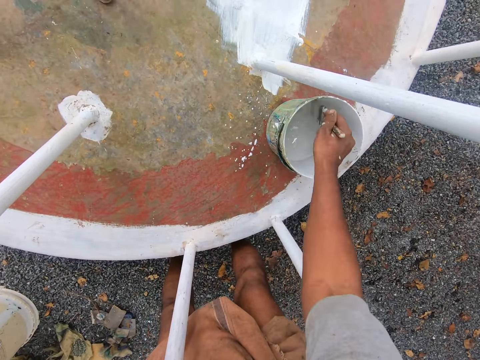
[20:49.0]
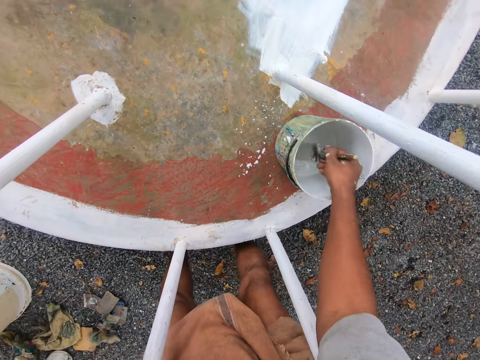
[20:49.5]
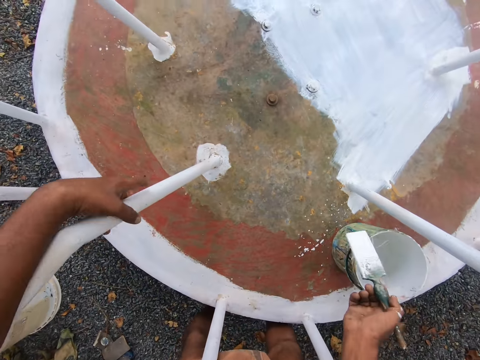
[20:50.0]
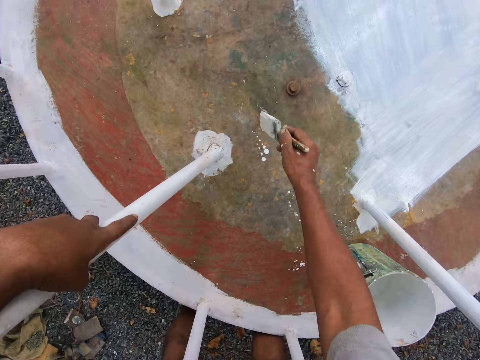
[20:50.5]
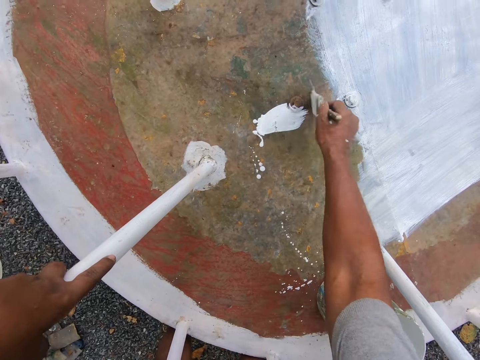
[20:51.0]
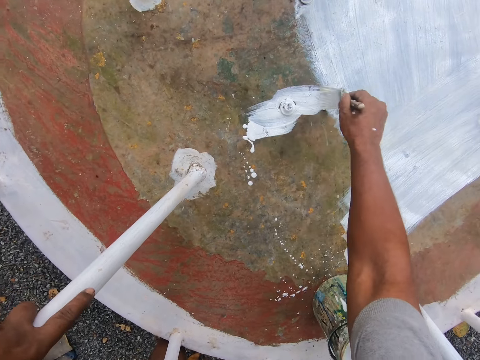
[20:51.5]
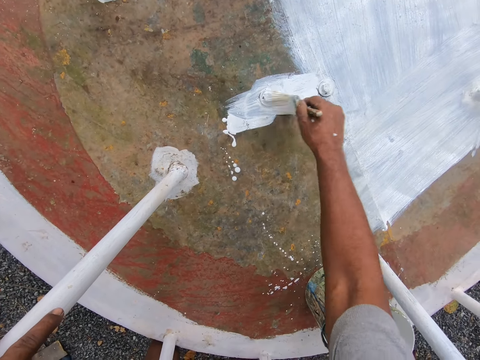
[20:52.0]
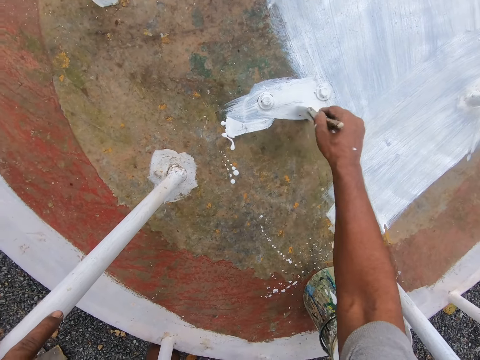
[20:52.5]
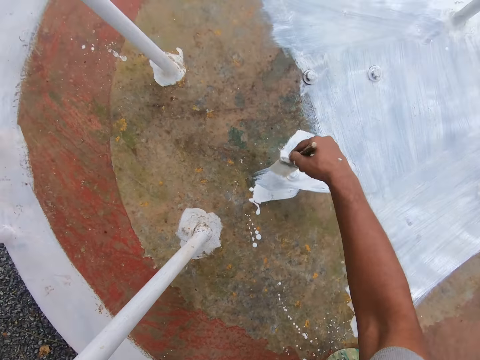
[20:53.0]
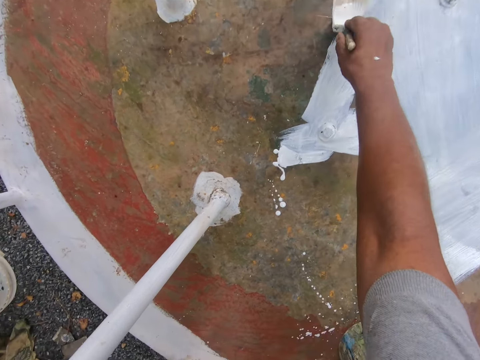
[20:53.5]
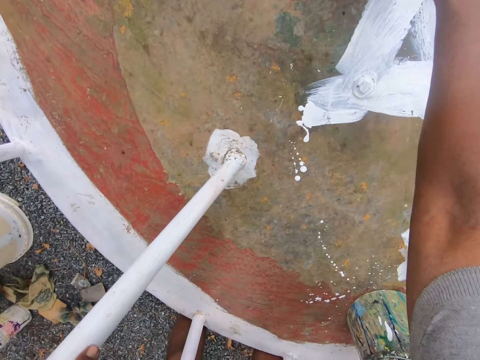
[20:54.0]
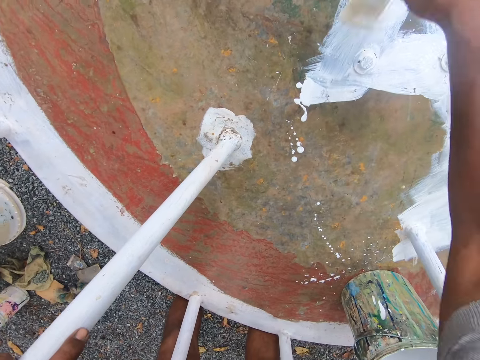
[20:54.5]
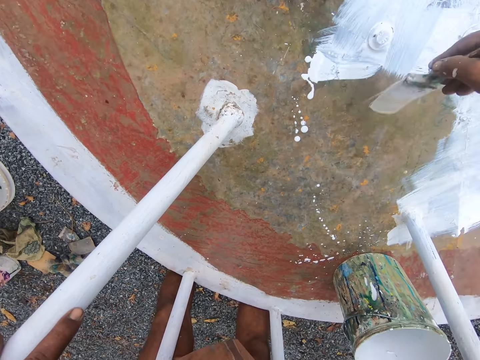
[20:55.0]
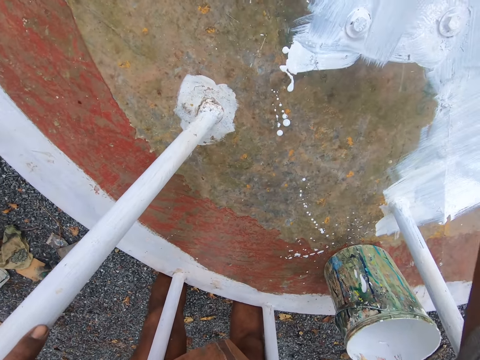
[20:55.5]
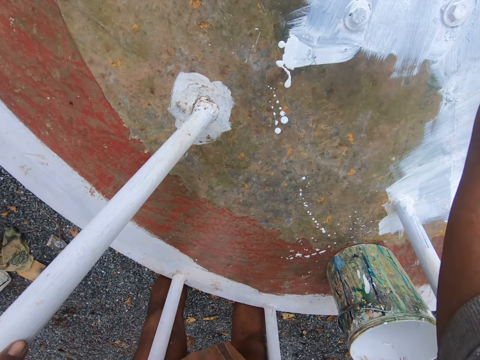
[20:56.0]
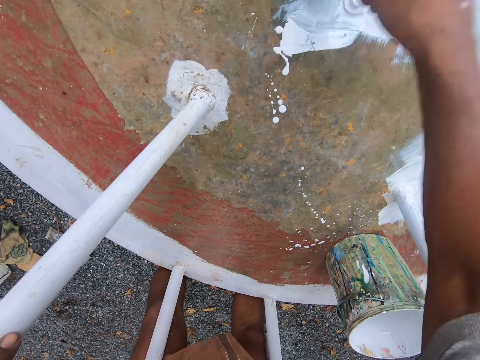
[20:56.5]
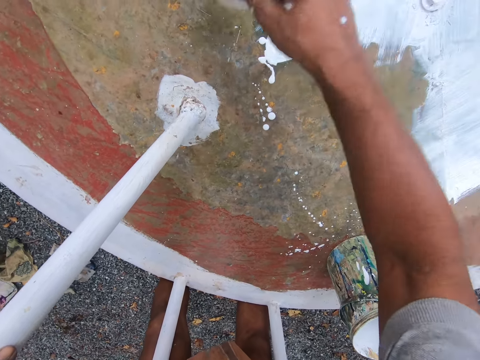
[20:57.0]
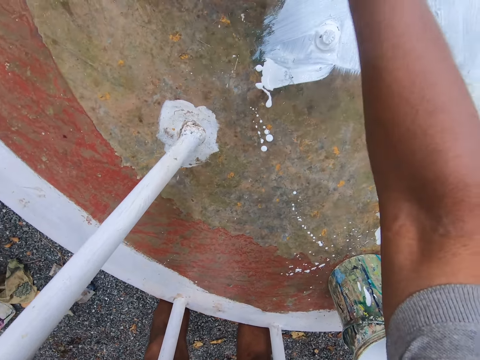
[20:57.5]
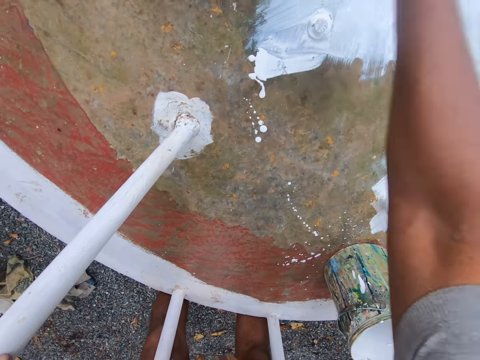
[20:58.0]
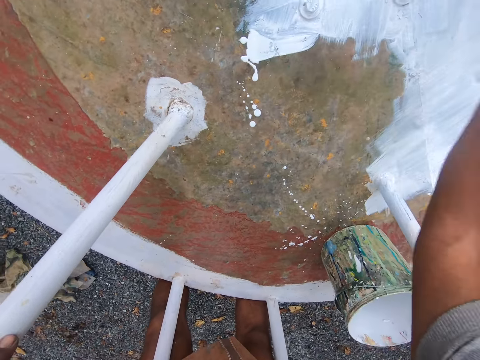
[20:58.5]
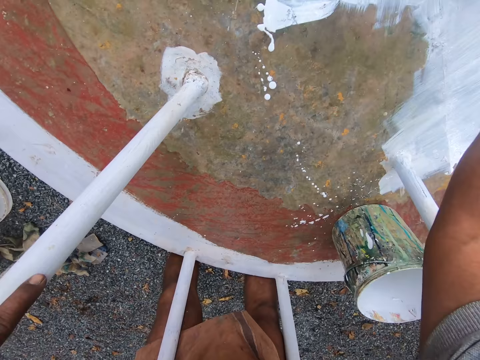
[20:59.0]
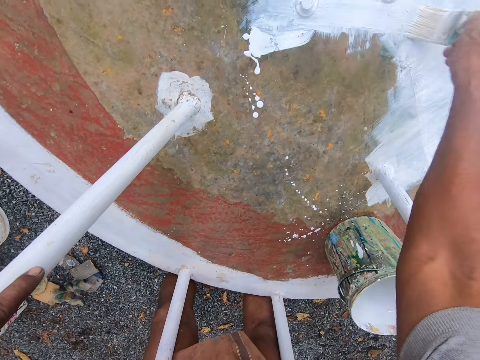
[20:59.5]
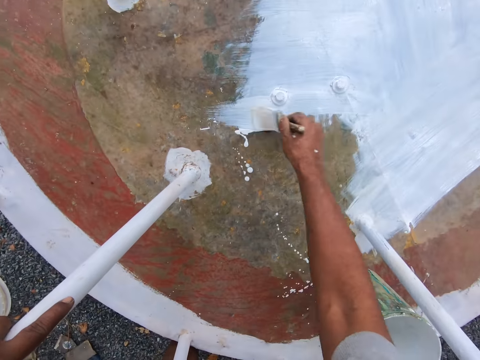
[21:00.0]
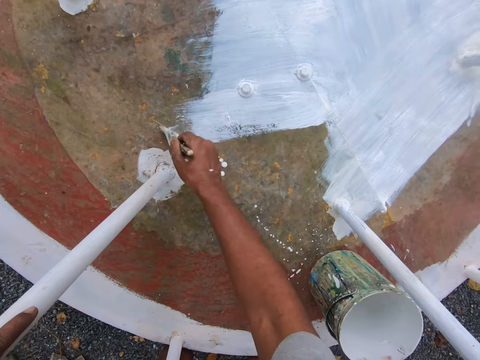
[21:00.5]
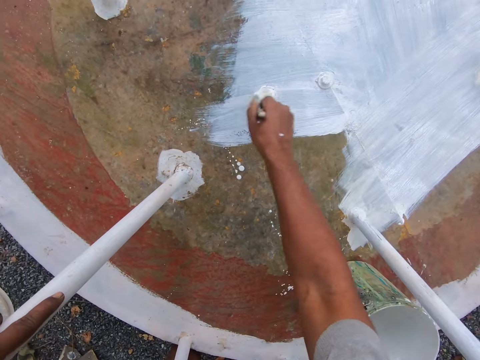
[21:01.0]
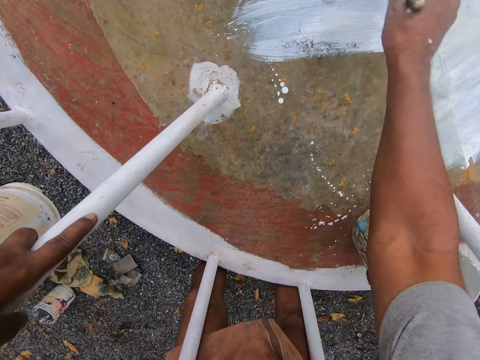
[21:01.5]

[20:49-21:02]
The camera wearer dips the paint brush in his right hand into the paint bucket on the playground roundabout. He removes the paint brush from the bucket. He paints the playground roundabout with the paint brush in his right hand.

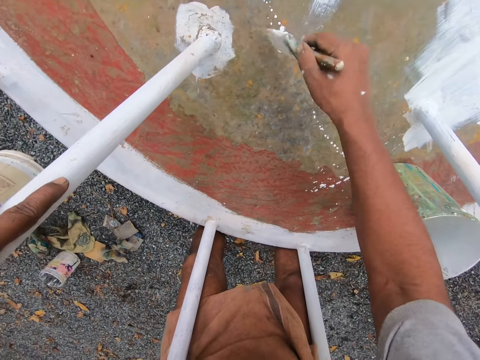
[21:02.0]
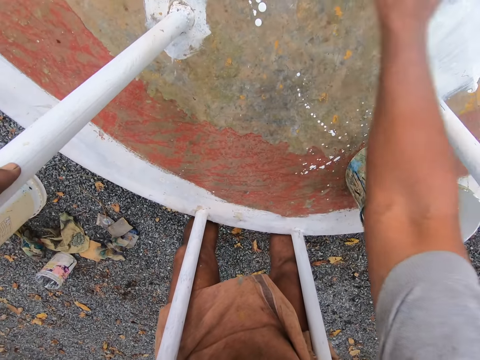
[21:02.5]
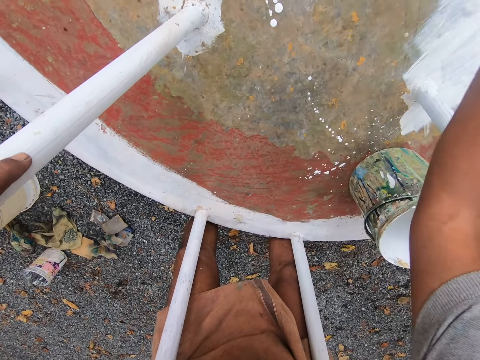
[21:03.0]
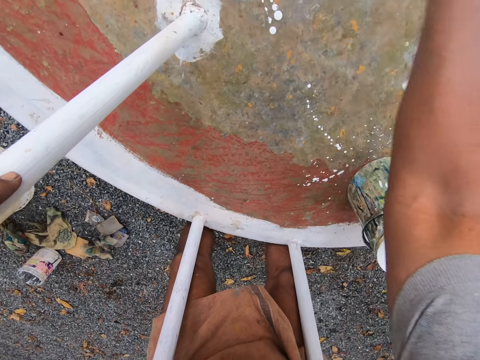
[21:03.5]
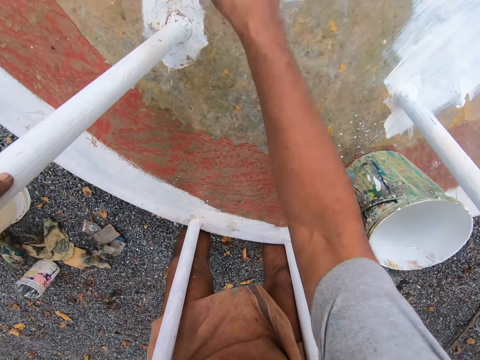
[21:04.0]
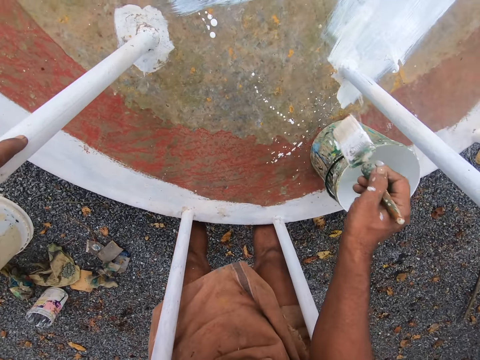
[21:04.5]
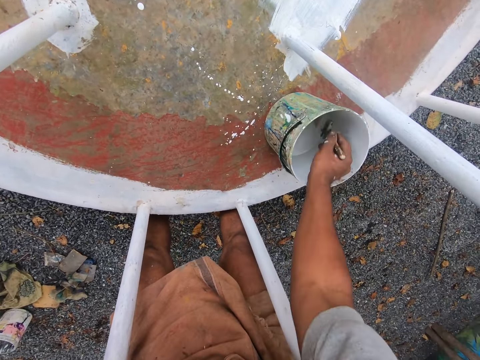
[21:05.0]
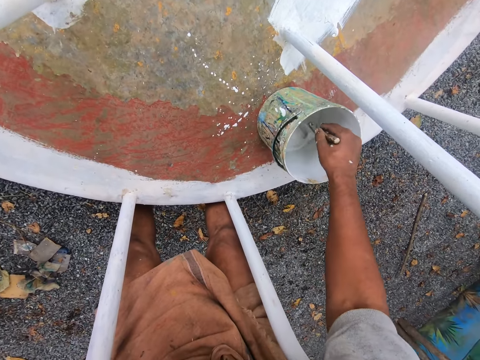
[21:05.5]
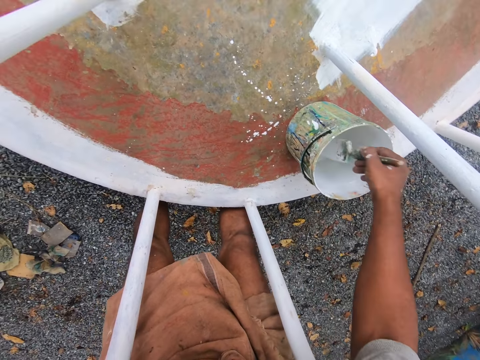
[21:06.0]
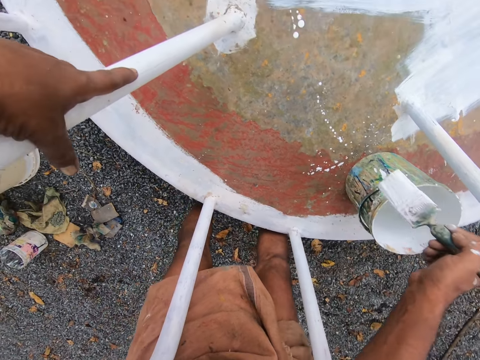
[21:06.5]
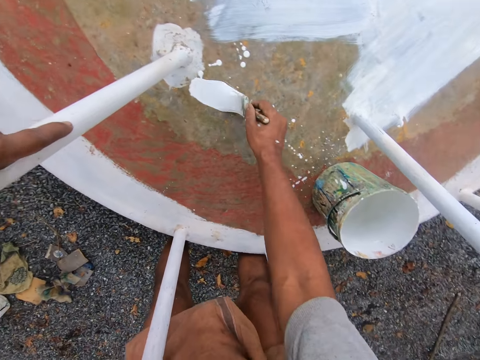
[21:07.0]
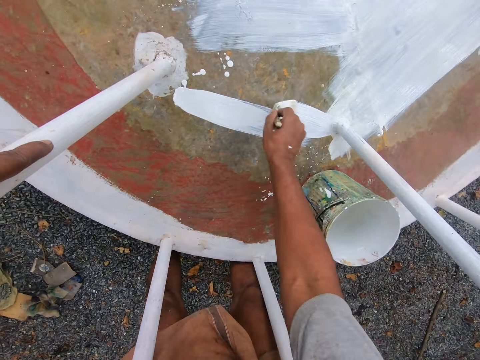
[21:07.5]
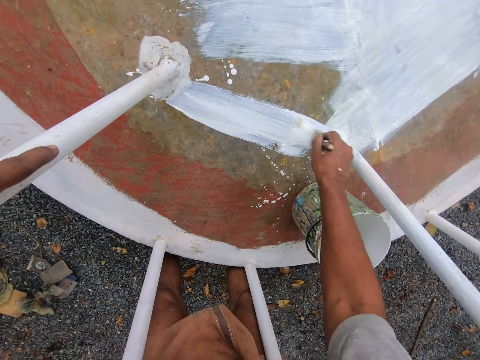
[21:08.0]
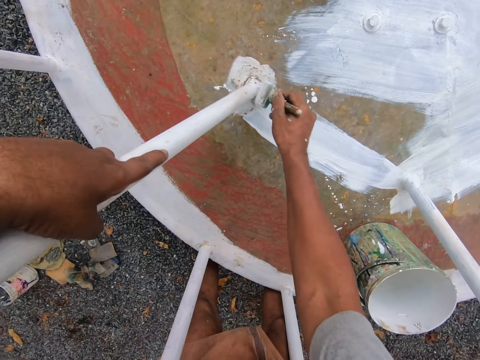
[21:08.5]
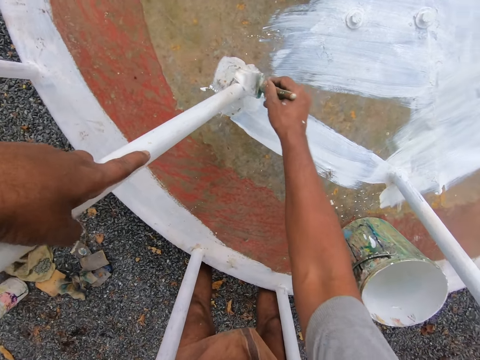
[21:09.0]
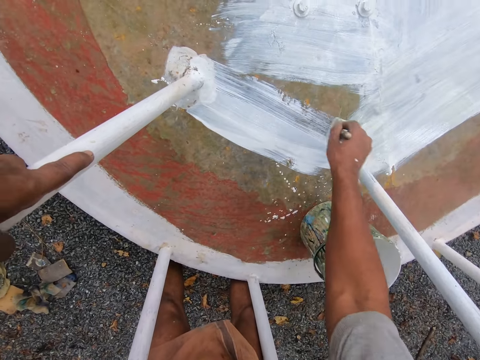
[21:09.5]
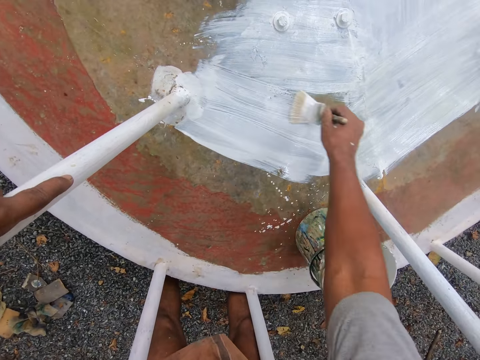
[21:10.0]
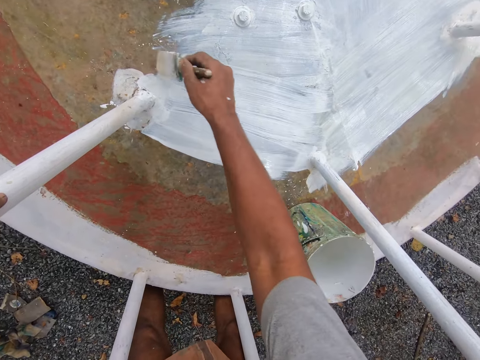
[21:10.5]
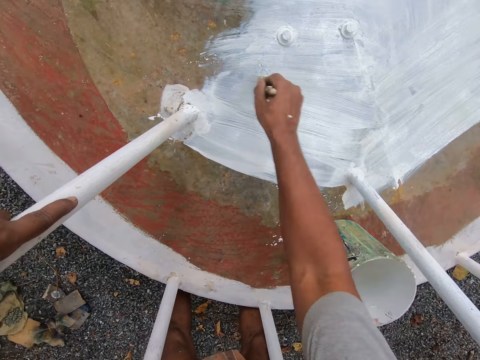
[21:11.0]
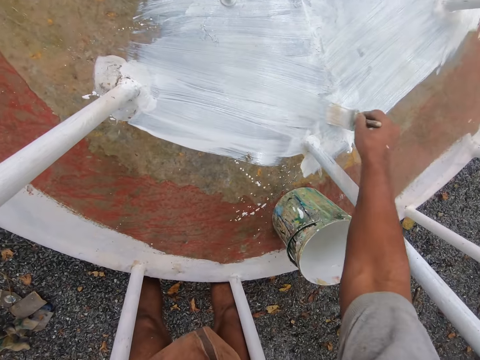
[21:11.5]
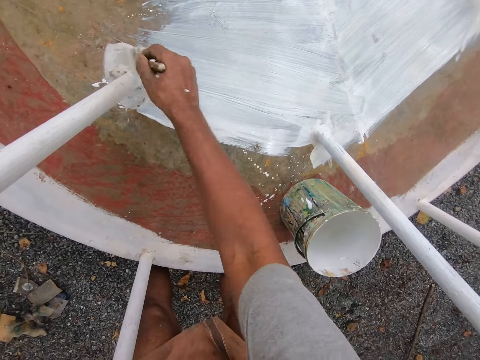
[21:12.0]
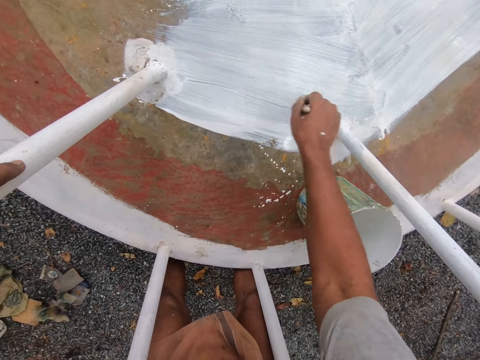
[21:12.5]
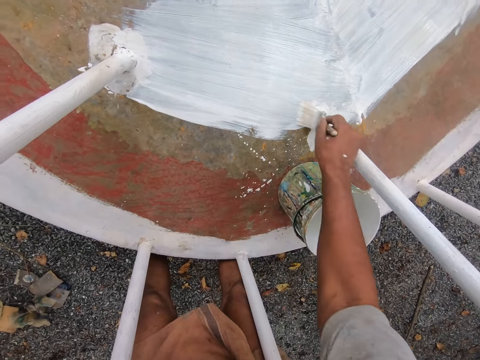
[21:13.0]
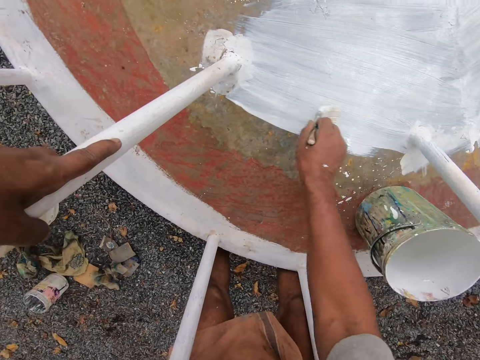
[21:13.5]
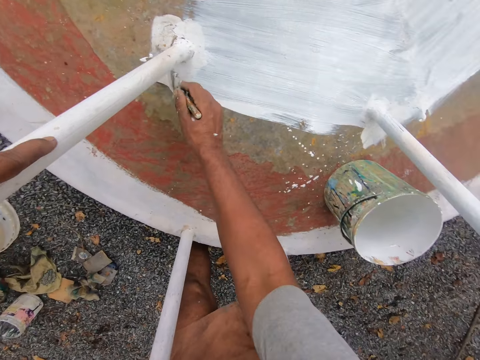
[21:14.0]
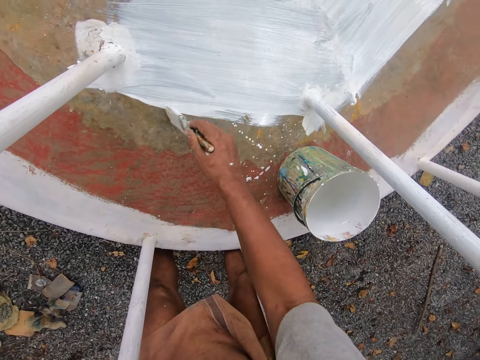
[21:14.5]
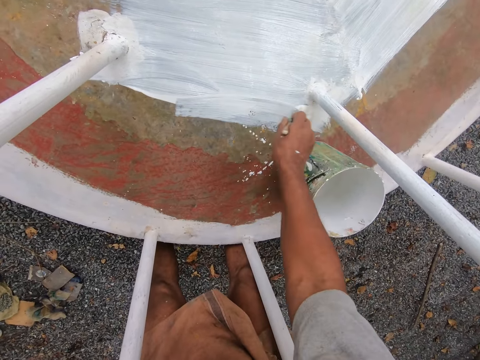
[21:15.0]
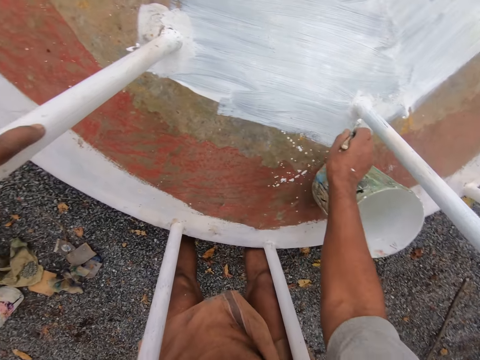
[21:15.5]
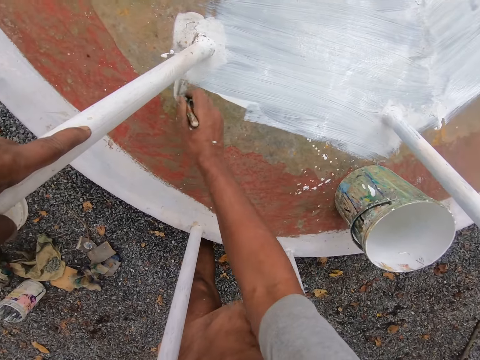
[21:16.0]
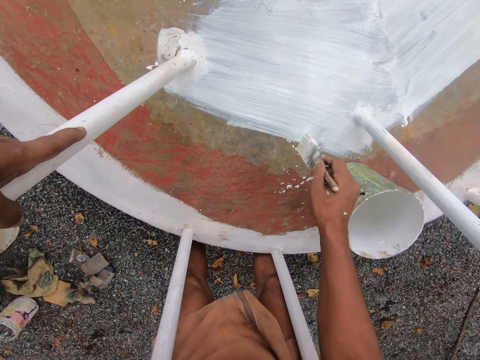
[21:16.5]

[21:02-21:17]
The camera wearer dips the paint brush in his right hand into the paint bucket on the playground roundabout. He removes the paint brush from the bucket. He paints the playground roundabout with the paint brush in his right hand.
